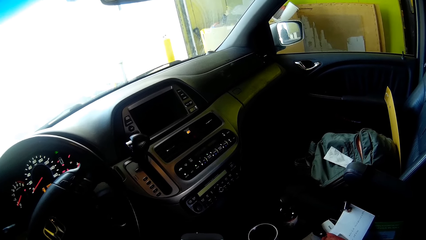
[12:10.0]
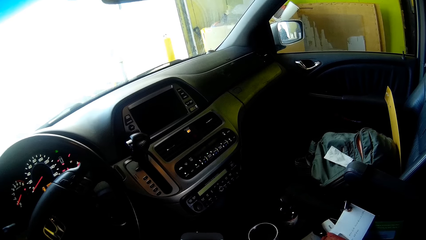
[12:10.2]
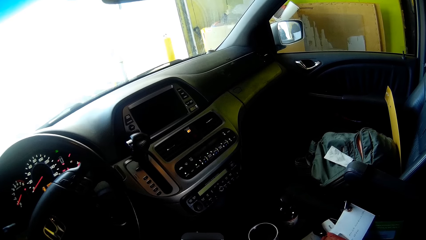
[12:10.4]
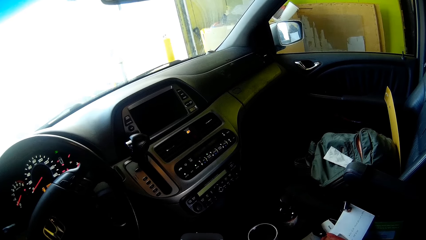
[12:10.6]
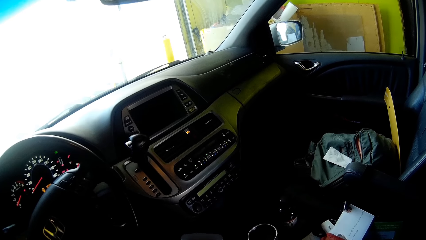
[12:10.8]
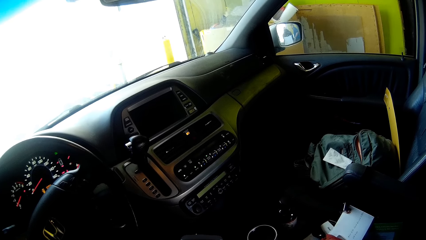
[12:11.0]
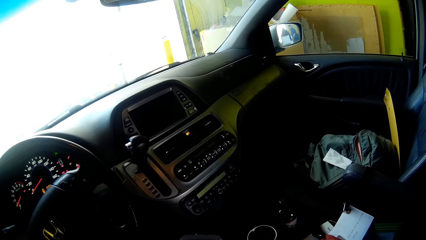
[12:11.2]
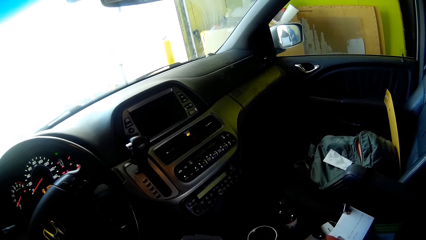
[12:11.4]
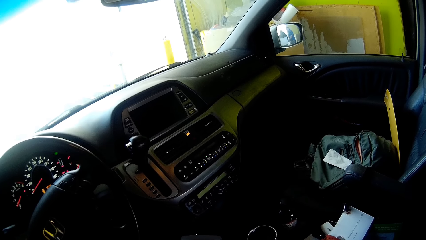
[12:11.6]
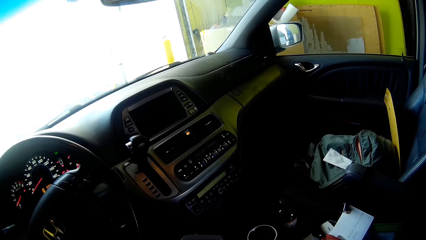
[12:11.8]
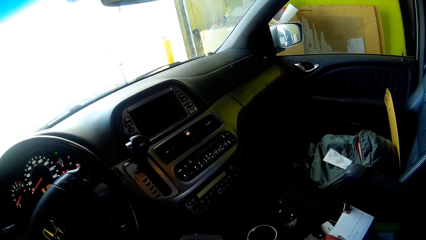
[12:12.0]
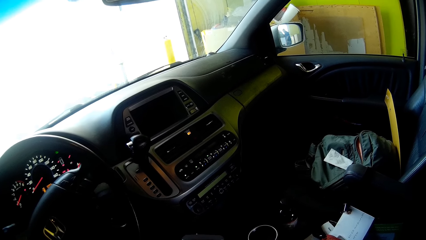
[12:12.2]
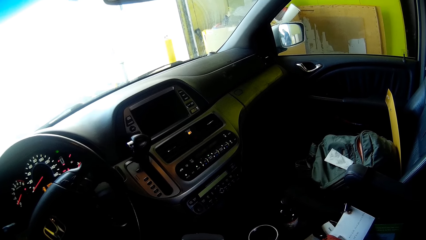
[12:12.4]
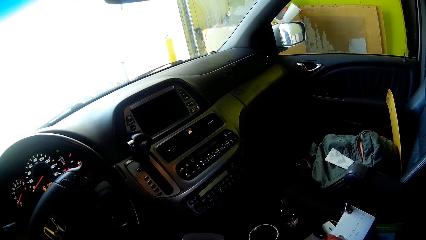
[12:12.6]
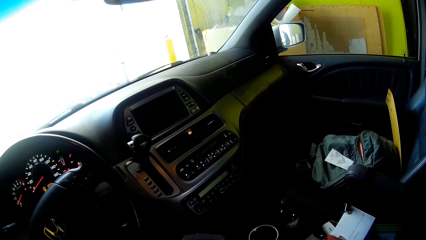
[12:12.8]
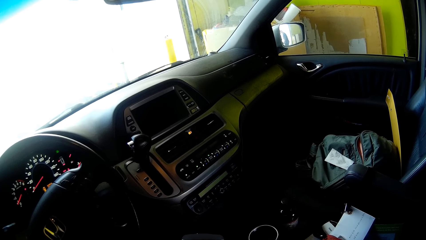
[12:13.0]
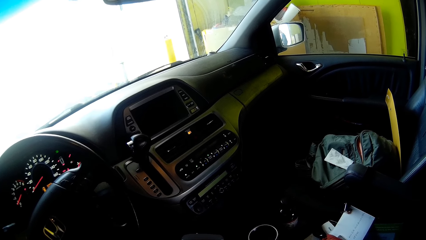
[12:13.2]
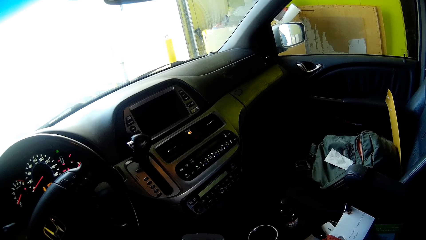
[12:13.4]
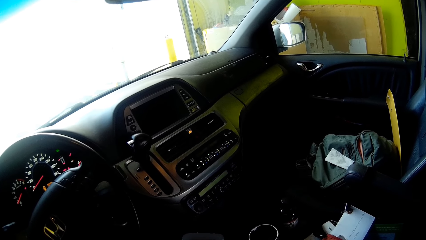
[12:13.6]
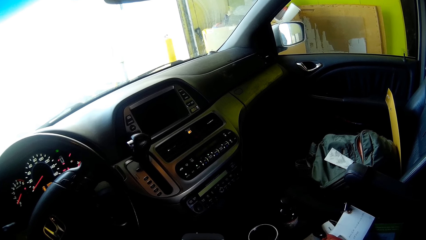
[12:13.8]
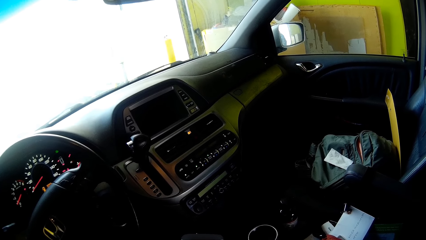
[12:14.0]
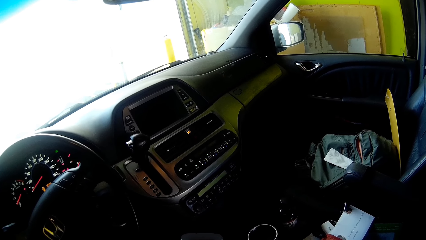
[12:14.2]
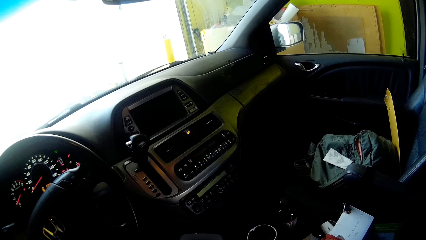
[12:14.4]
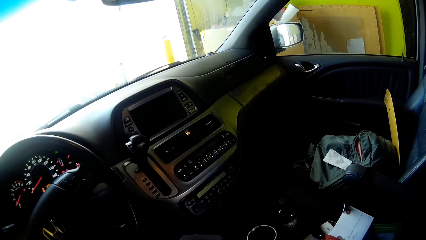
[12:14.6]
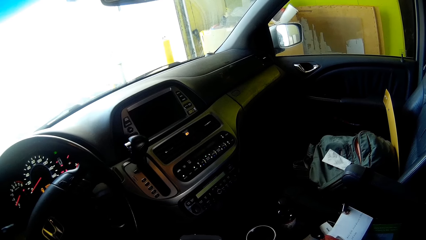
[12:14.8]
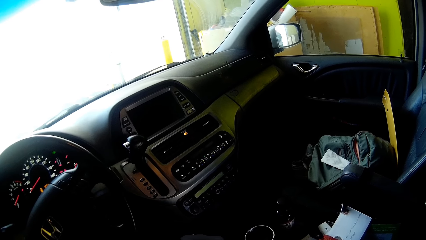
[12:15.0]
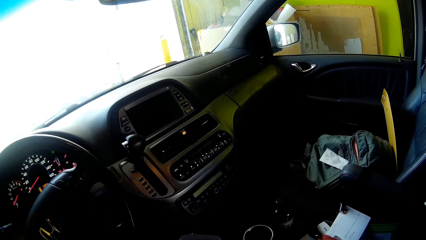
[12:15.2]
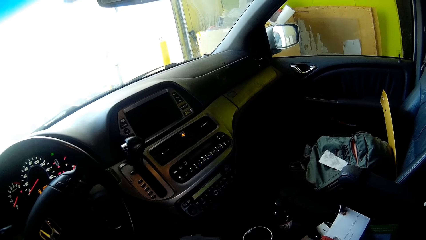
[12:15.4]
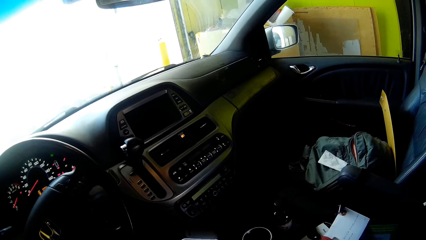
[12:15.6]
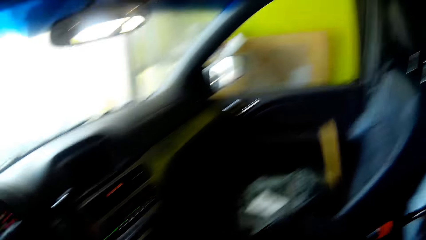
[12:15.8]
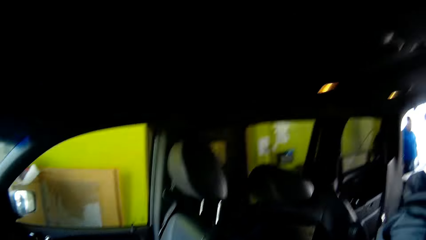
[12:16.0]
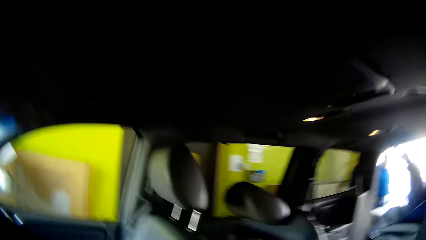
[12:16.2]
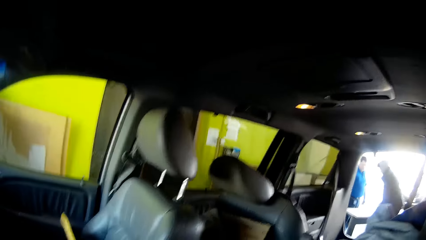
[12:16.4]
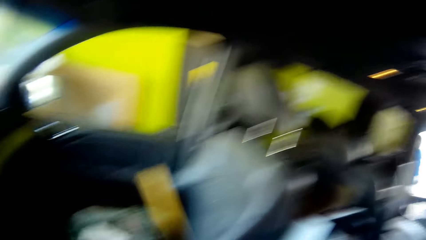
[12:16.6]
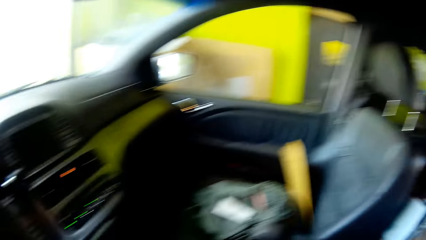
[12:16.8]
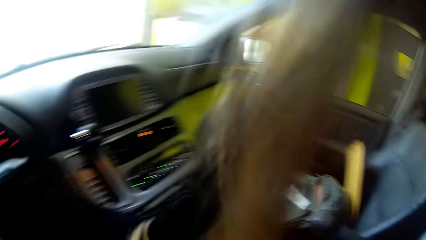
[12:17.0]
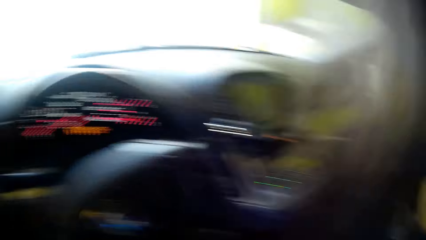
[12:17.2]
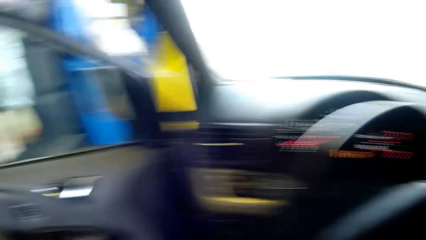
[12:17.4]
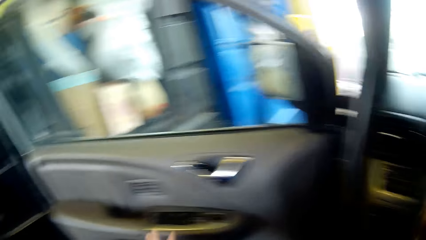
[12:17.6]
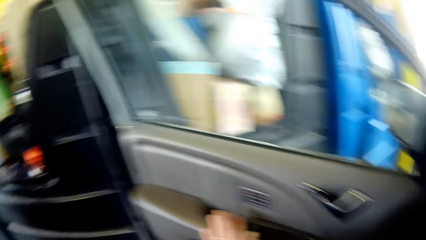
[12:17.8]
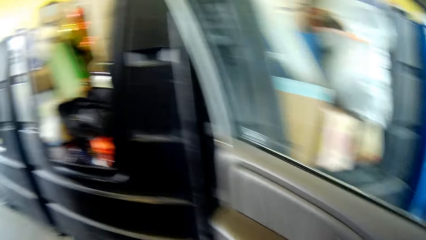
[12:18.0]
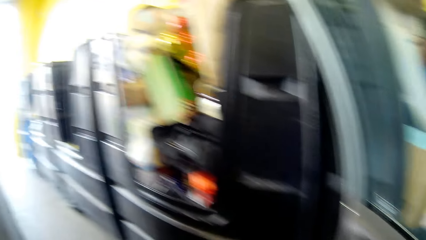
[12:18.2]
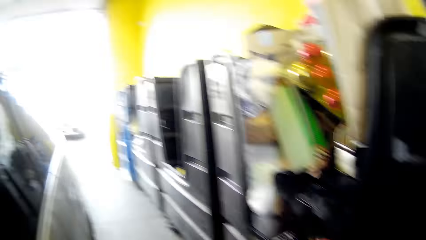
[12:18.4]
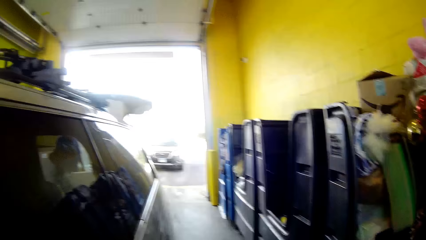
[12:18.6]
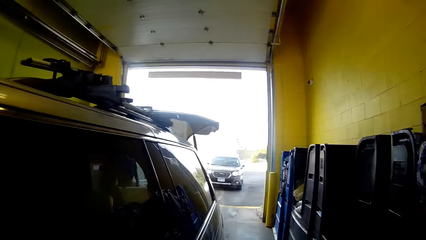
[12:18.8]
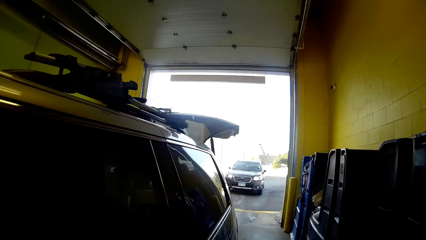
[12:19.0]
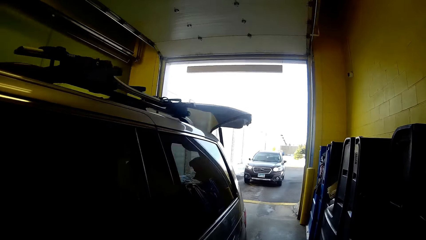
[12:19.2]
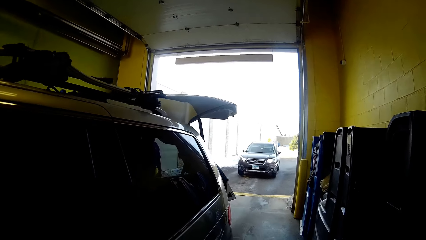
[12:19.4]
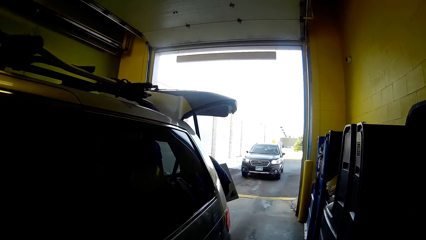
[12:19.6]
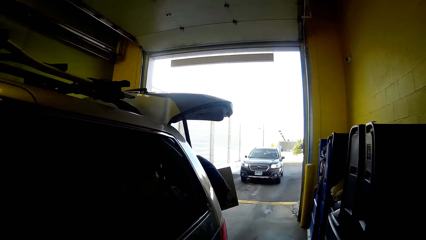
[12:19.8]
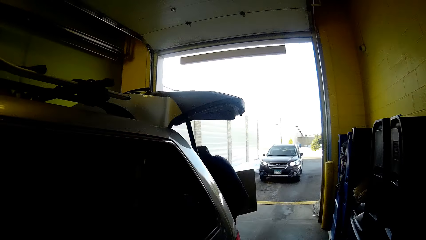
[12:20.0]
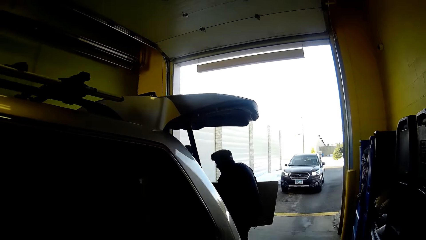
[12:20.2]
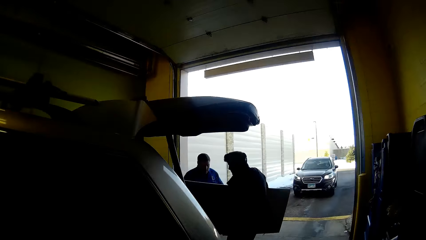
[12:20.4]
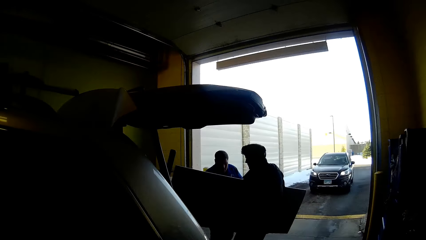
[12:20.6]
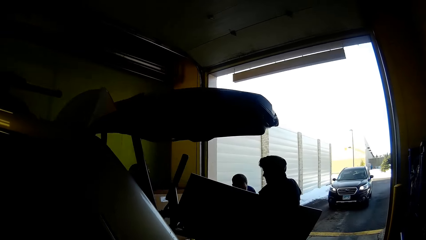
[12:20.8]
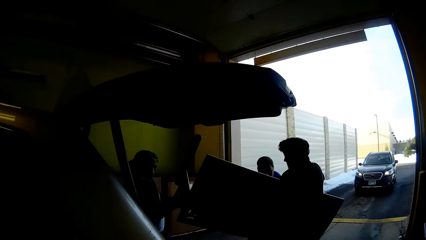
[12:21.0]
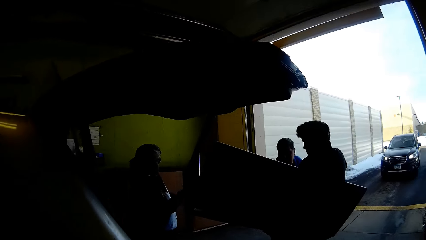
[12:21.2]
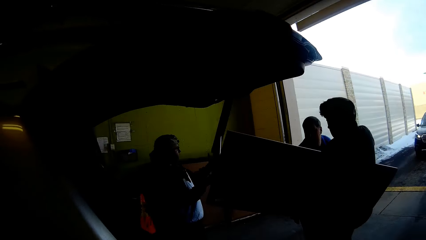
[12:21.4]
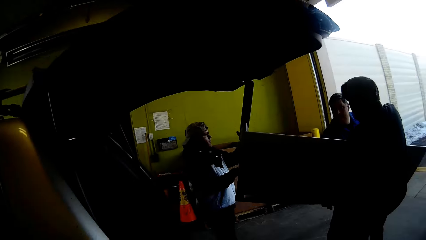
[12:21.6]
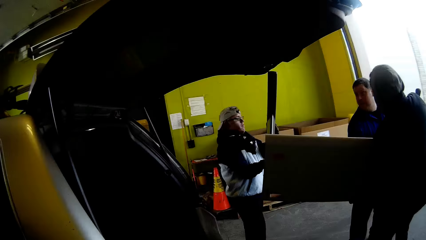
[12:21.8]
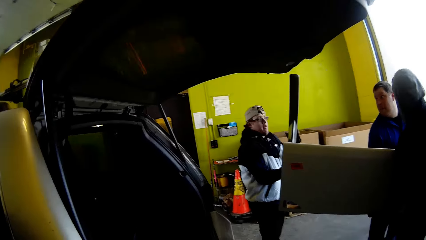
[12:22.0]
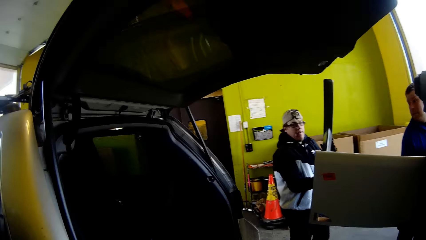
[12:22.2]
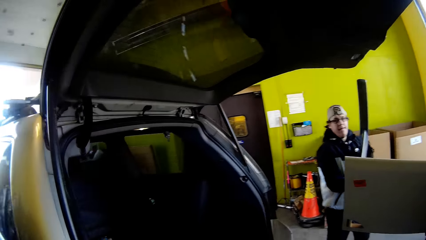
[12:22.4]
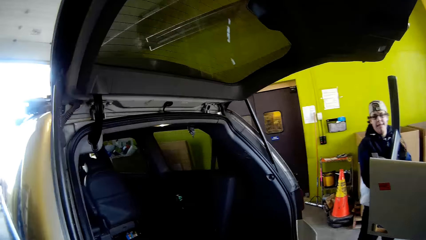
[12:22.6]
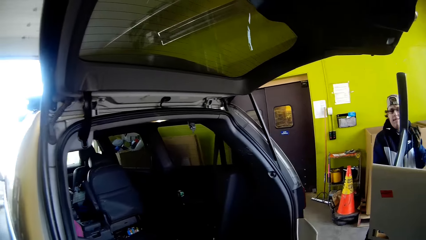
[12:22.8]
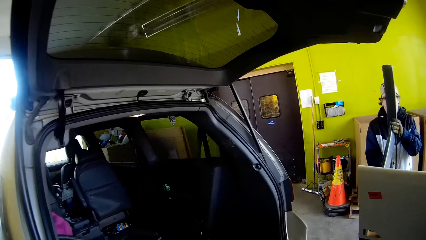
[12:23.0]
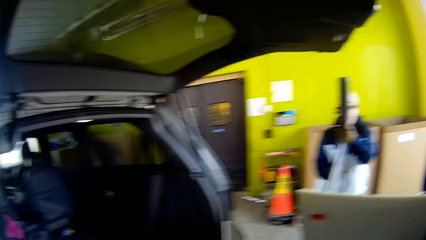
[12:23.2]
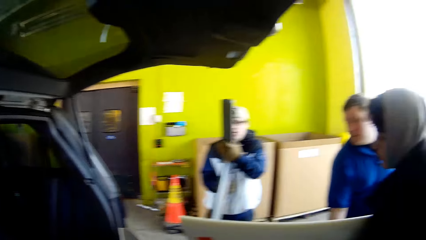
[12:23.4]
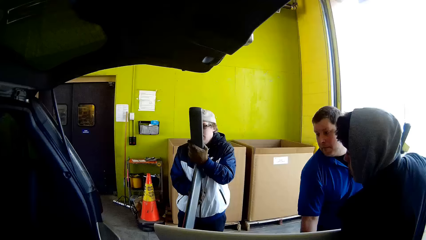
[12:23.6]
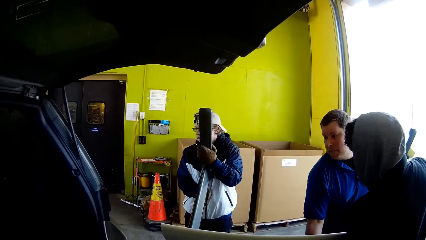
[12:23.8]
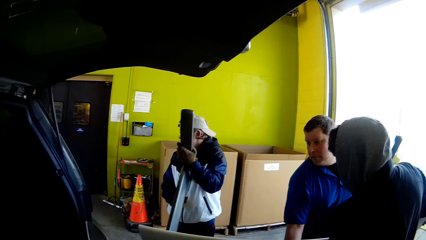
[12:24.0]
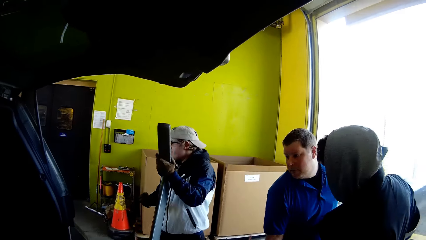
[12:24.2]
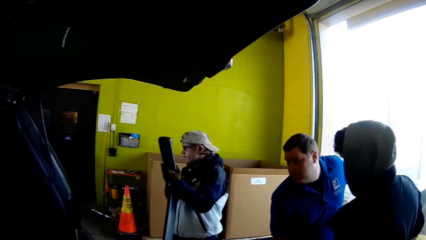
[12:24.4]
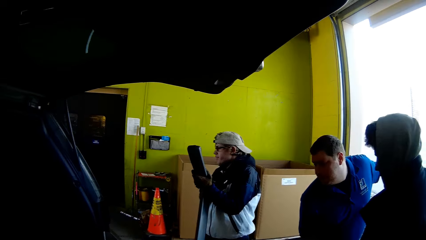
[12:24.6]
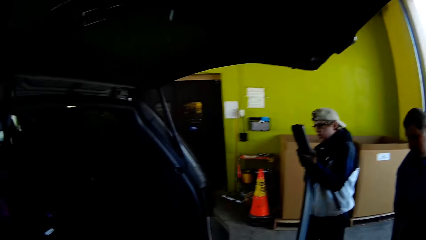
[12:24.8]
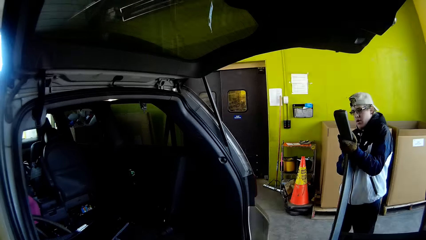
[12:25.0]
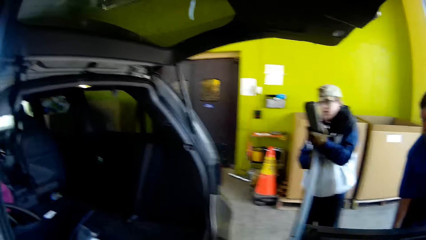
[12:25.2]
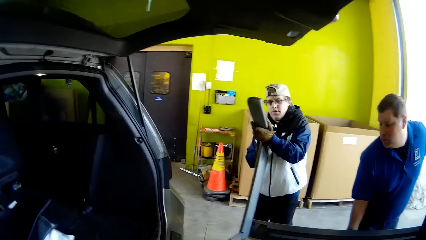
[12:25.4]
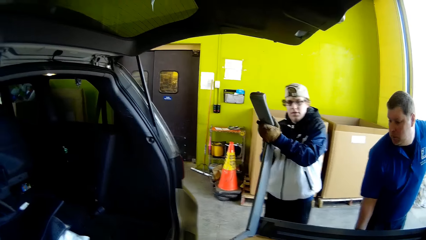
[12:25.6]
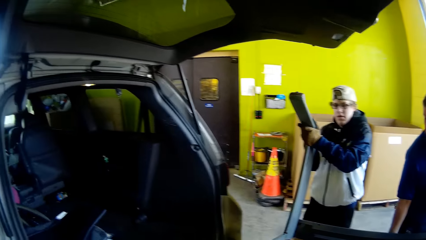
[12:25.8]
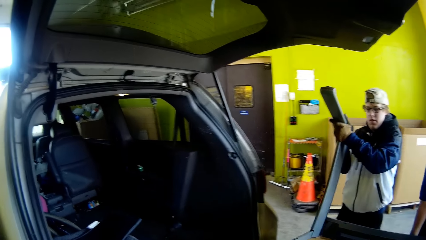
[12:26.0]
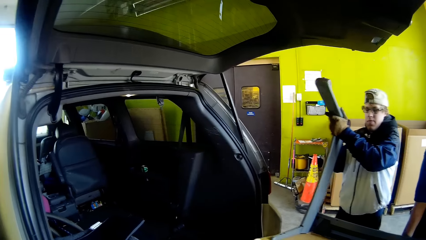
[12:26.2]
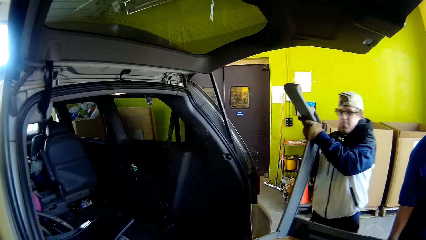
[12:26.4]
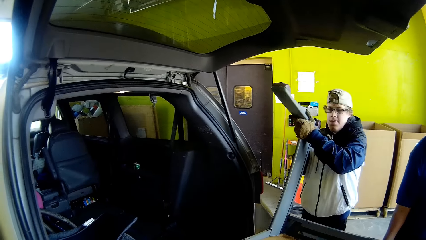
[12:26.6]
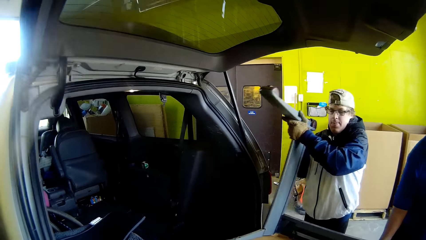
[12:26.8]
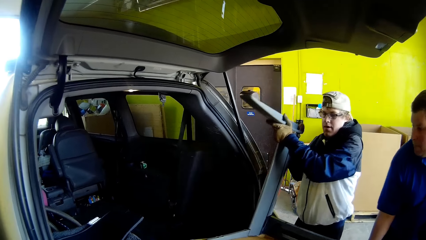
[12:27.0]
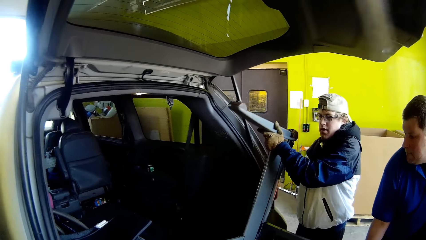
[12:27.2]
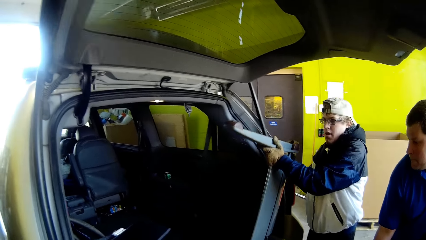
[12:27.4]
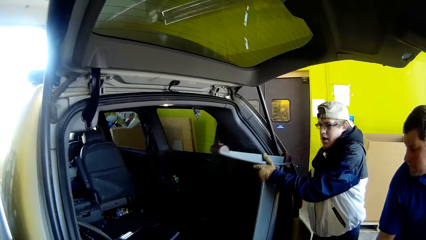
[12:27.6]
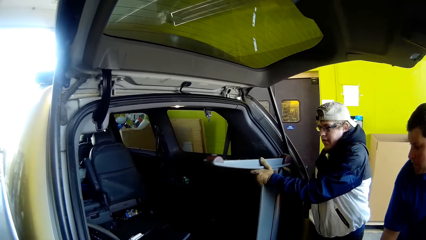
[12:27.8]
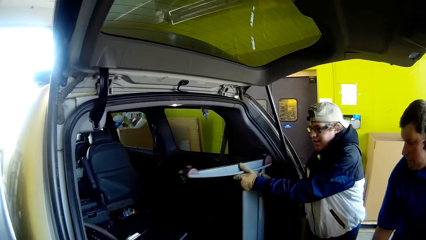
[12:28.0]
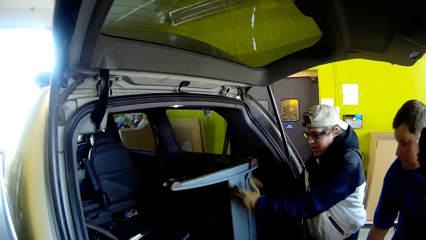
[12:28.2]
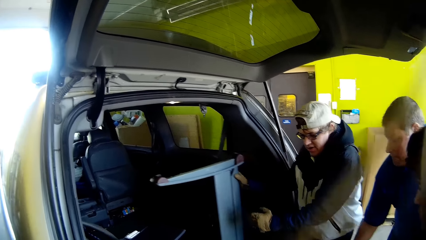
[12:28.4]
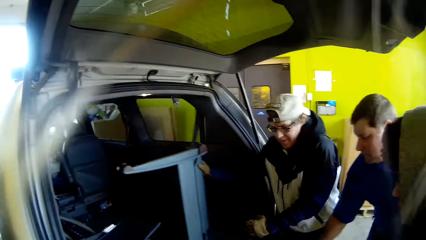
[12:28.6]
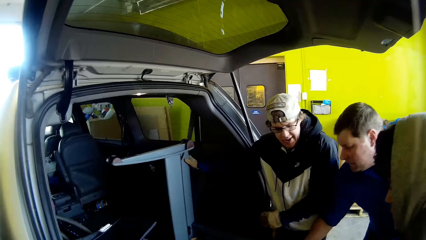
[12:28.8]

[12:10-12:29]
The camera wearer gets out of the car. A man holds a frame.
